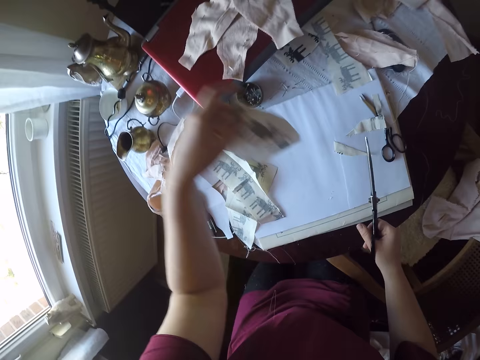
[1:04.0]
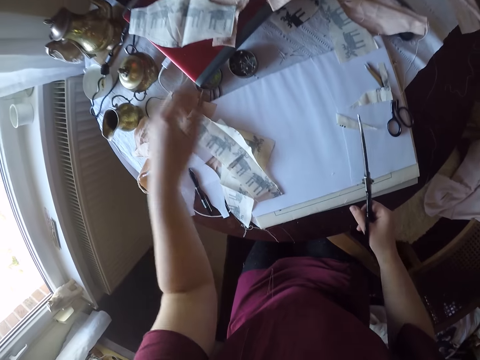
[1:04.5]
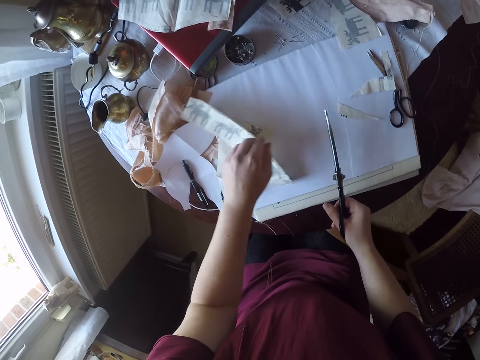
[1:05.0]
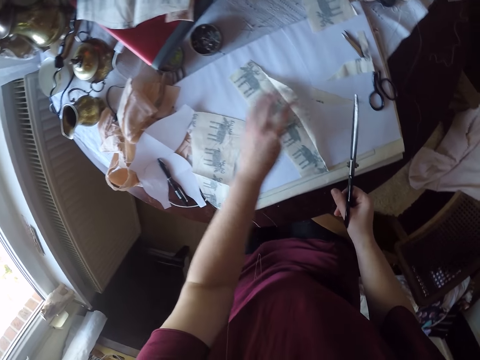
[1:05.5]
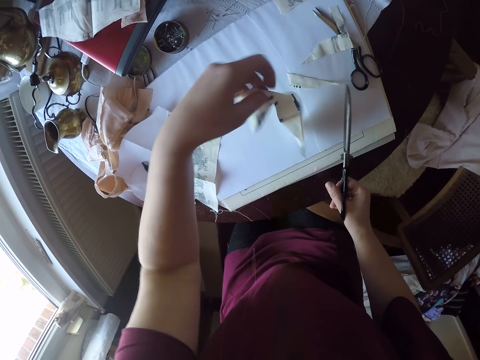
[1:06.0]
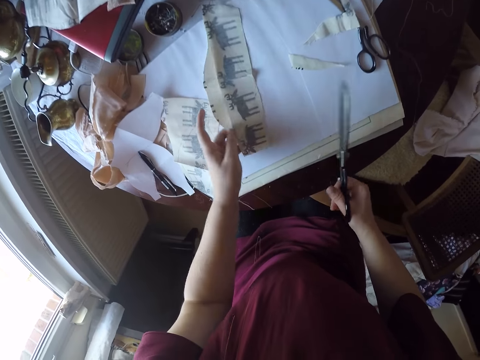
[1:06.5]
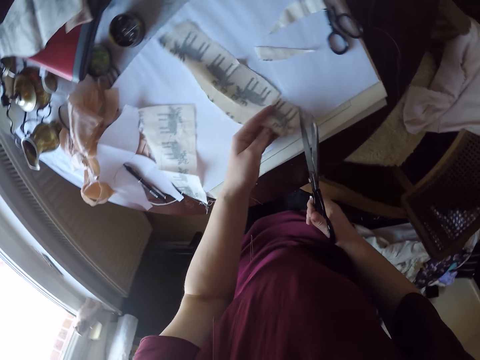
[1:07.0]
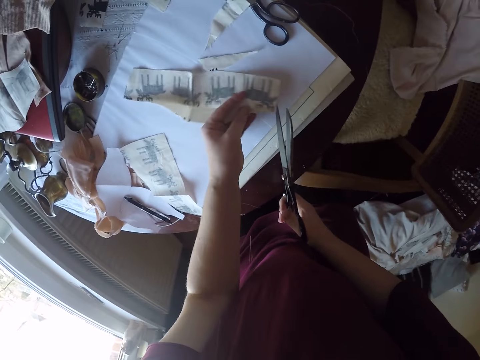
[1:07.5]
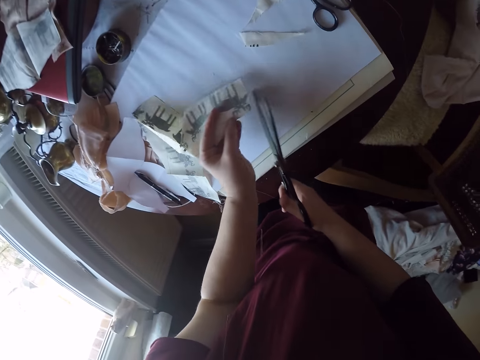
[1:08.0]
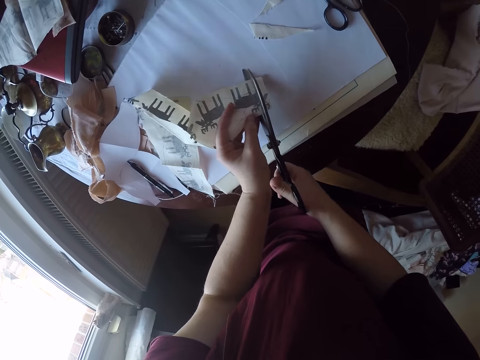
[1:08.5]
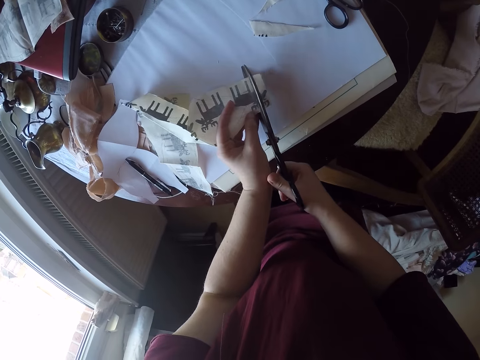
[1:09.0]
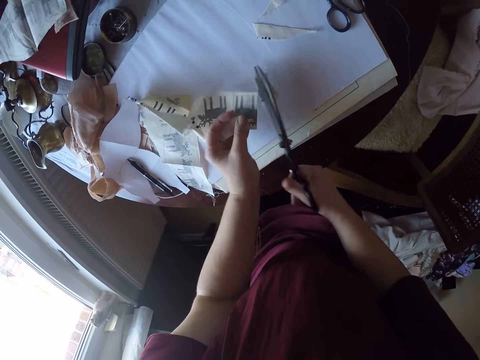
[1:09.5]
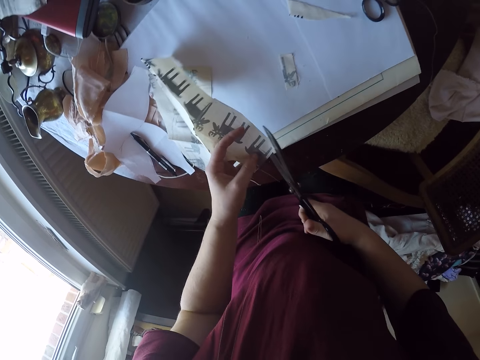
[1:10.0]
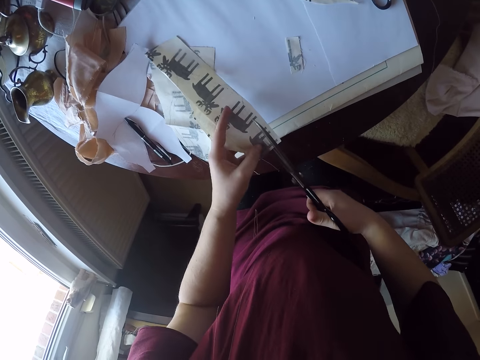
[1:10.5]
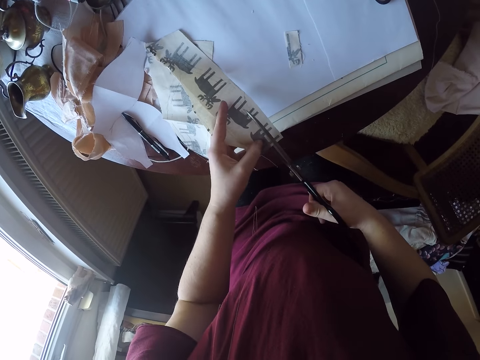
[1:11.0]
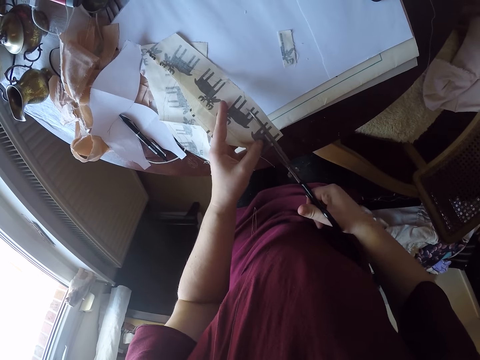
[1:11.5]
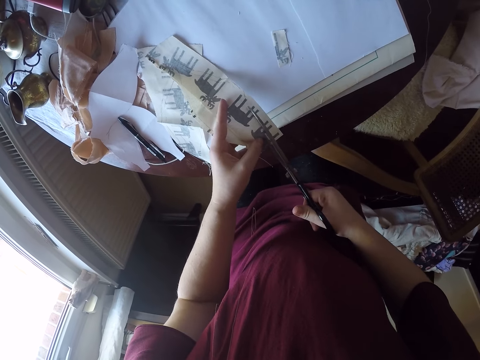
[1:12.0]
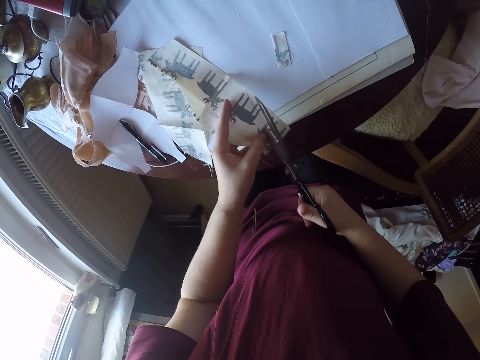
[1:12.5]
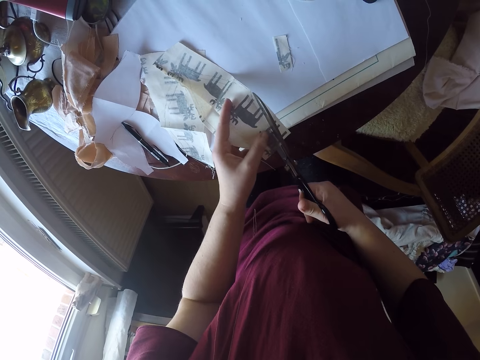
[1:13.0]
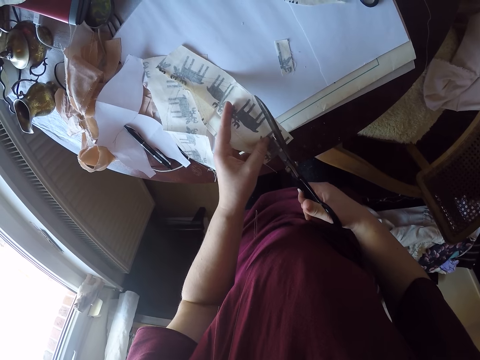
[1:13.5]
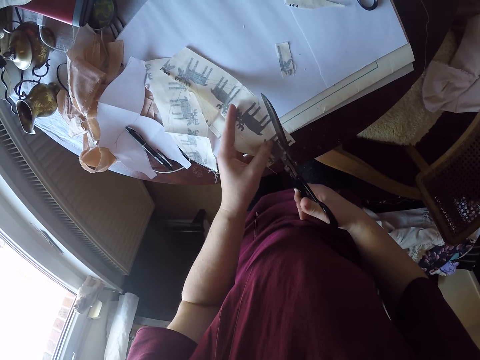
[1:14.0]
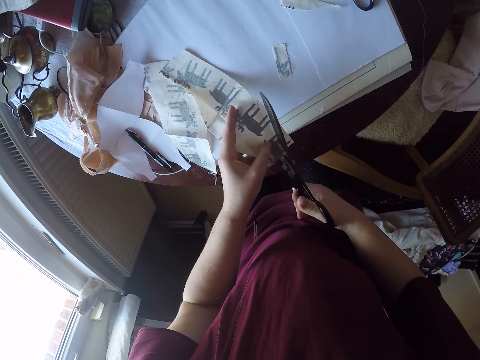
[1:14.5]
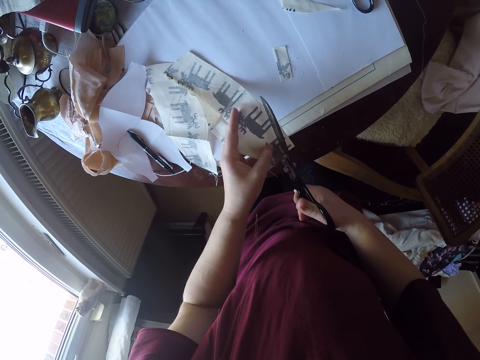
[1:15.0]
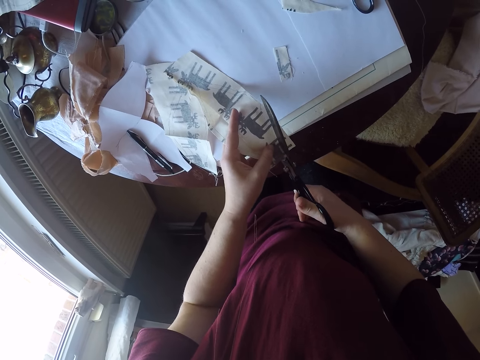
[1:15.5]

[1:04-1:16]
The camera wearer picks up a piece of cloth from the table. They throw the piece of cloth on a laptop on the table. They move the piece of cloth on the table. They turn the piece of cloth. They adjust the piece of cloth on the table. They cut the piece of cloth with the pair of scissors. They cut the piece of cloth again.

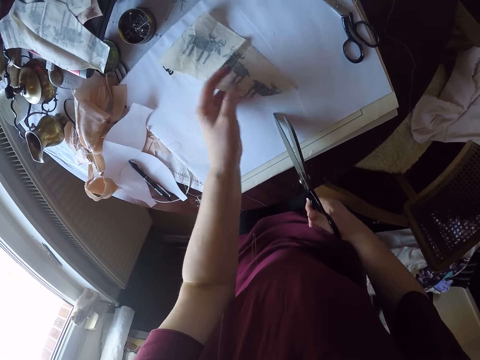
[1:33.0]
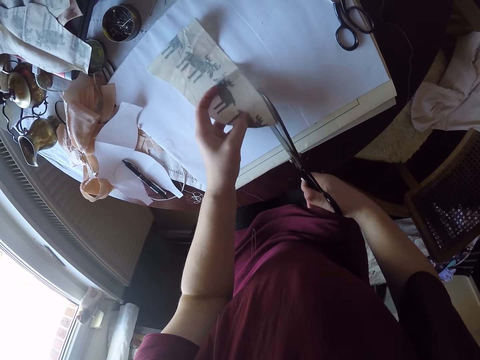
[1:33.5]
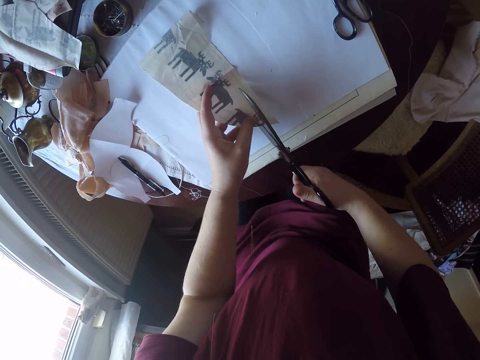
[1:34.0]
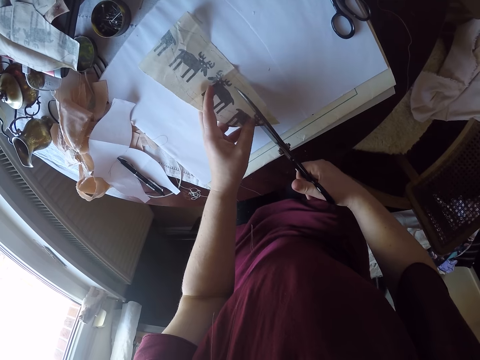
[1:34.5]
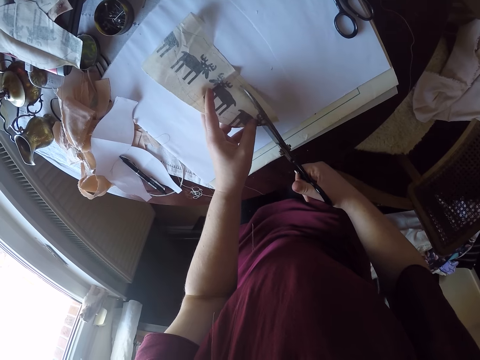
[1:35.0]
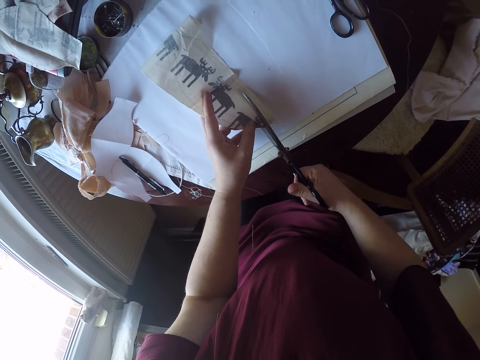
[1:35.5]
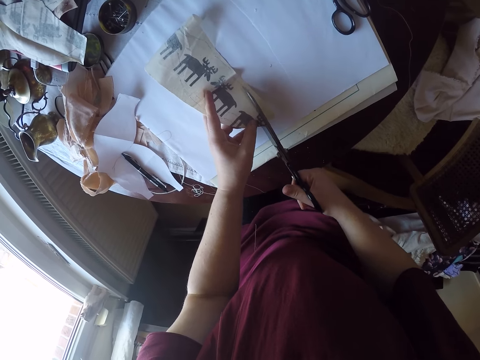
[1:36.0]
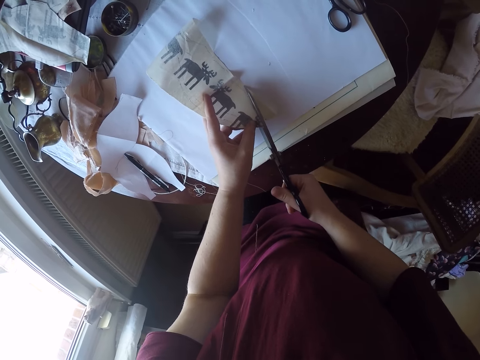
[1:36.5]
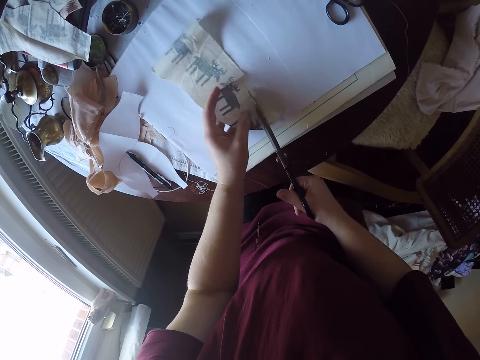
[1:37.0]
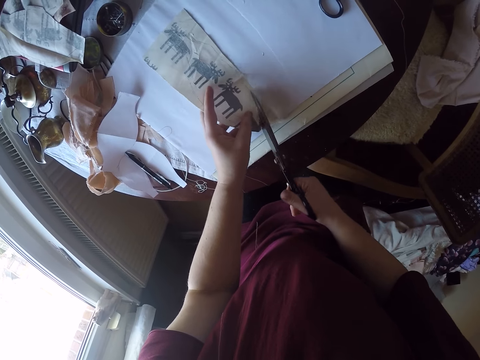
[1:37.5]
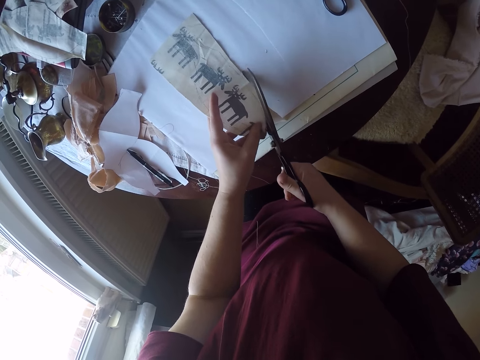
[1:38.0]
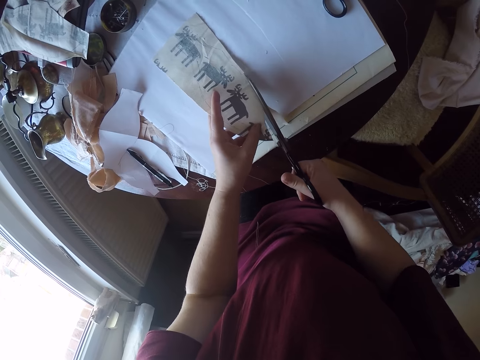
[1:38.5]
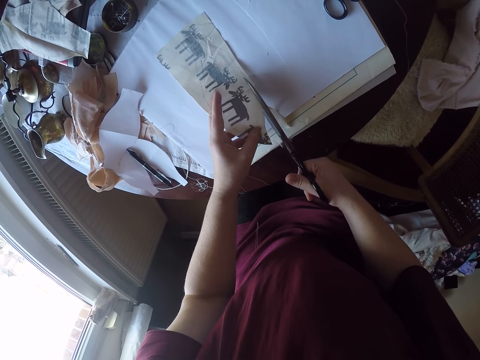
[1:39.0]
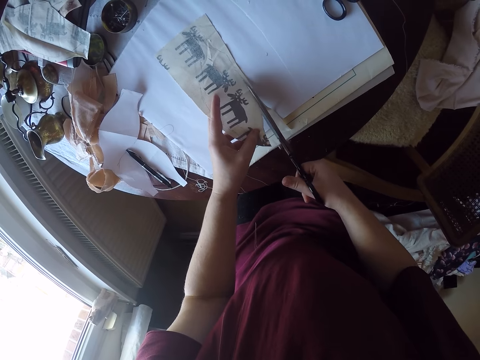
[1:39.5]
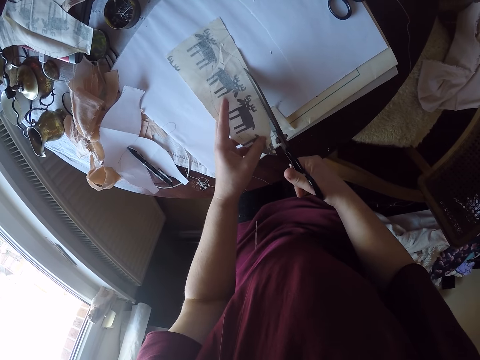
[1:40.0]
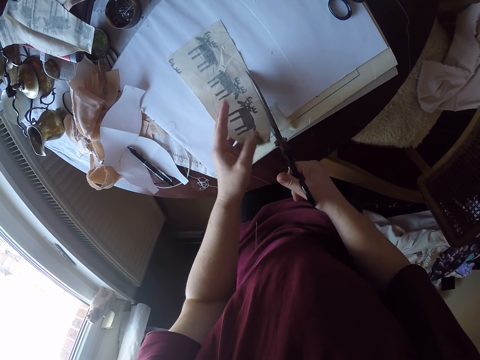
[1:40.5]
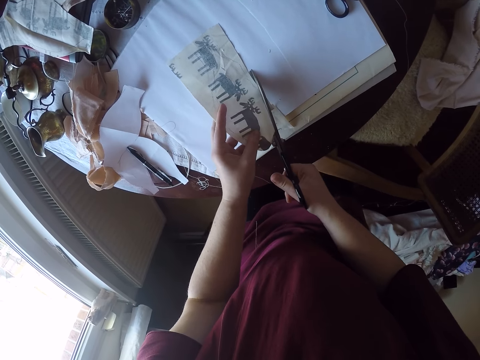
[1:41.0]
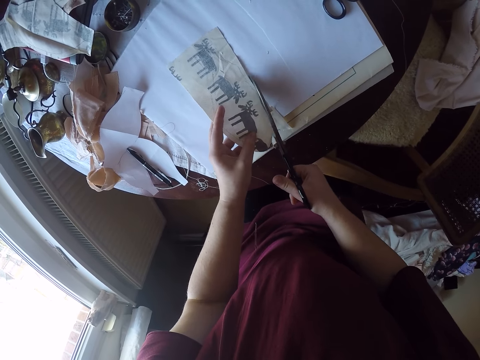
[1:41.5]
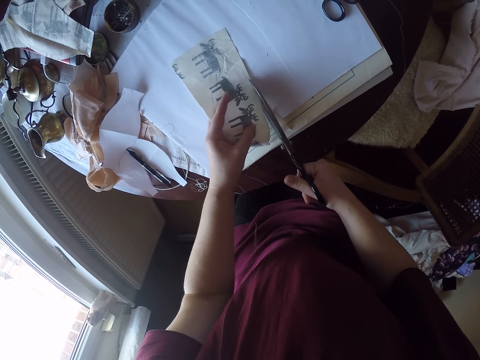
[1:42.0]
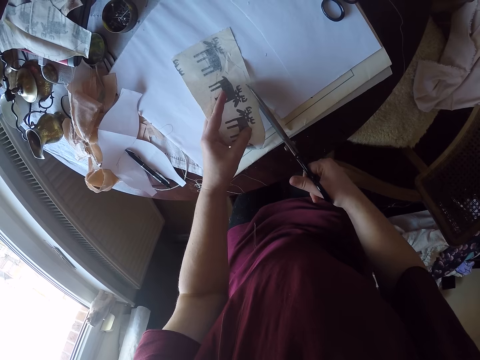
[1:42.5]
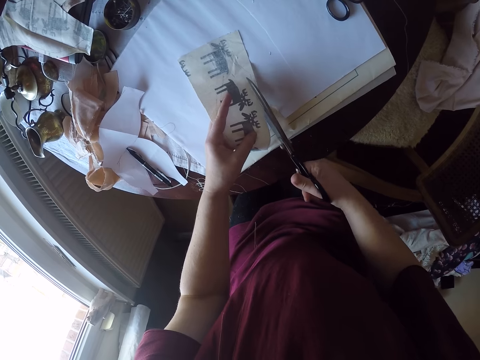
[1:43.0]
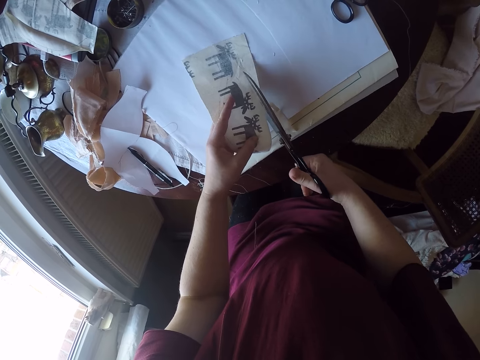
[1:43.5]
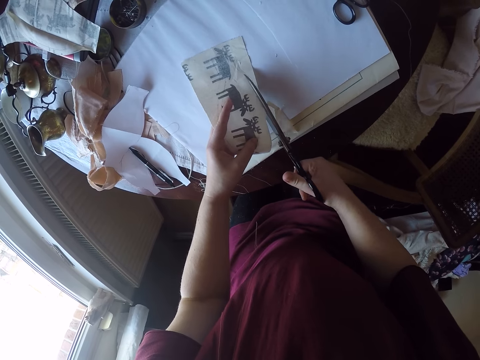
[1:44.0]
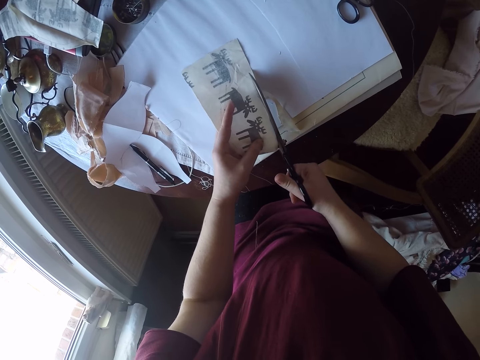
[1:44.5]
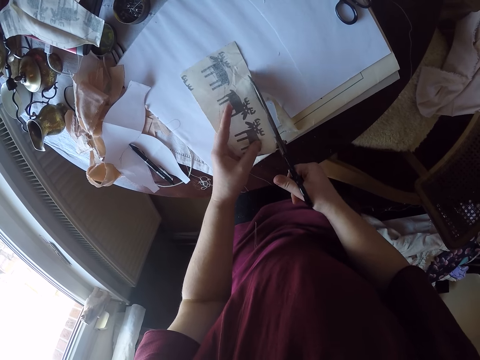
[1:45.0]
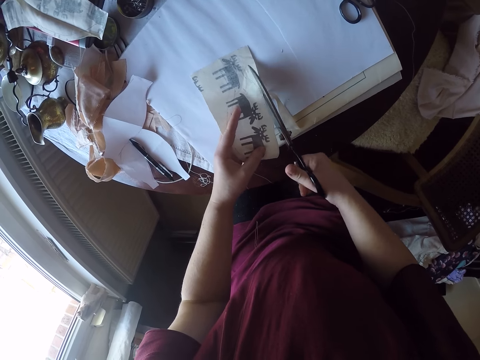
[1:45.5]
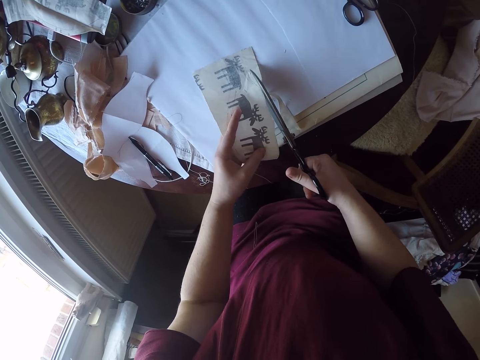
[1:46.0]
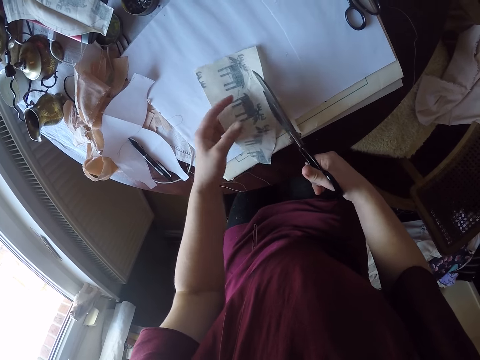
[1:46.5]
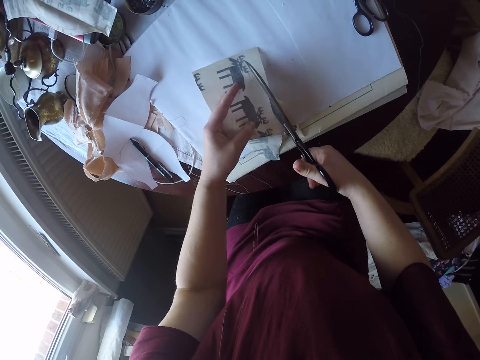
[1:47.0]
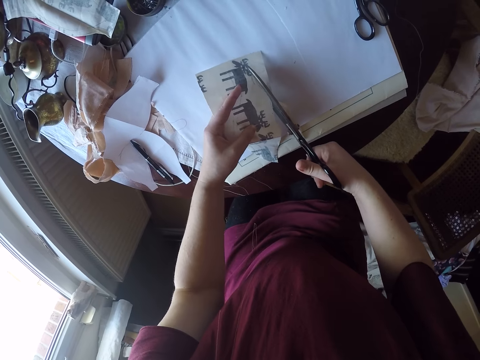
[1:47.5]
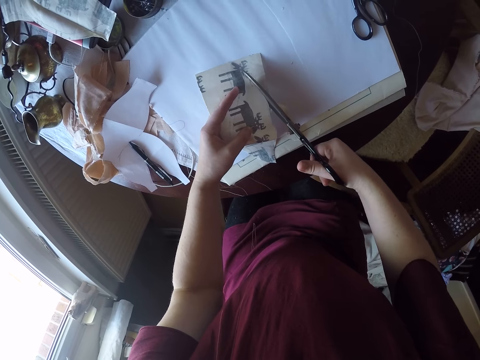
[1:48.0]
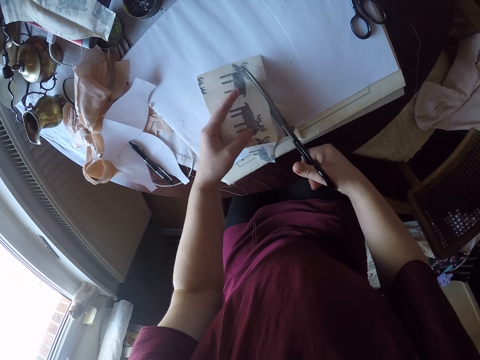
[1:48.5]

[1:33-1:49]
The camera wearer cuts the piece of cloth with the pair of scissors.
